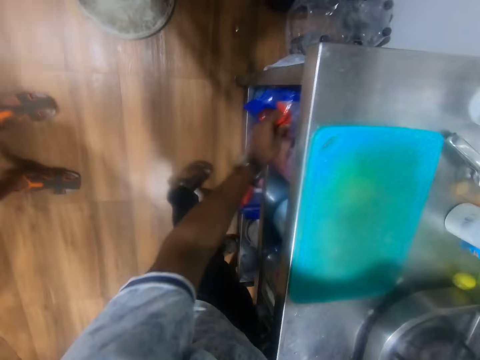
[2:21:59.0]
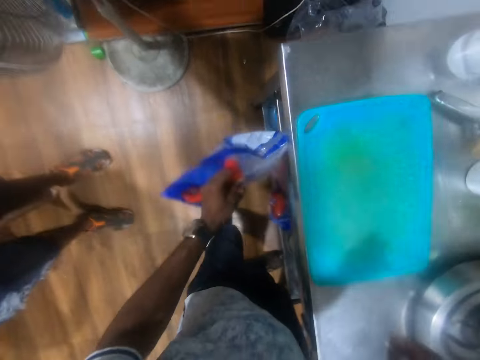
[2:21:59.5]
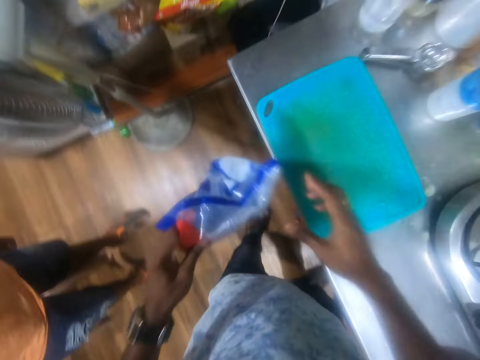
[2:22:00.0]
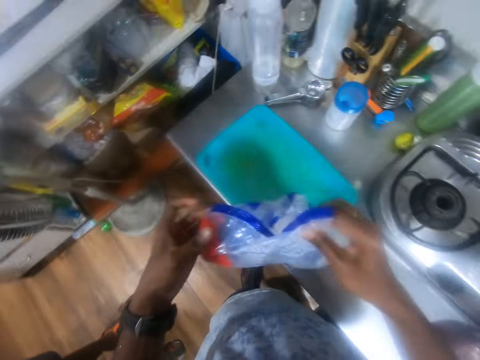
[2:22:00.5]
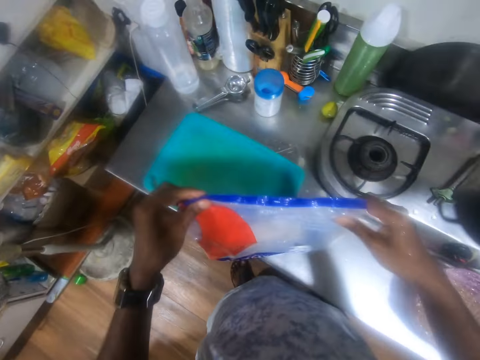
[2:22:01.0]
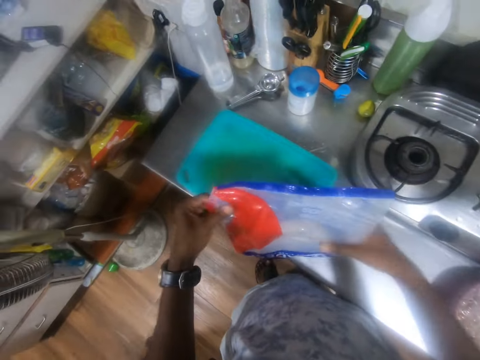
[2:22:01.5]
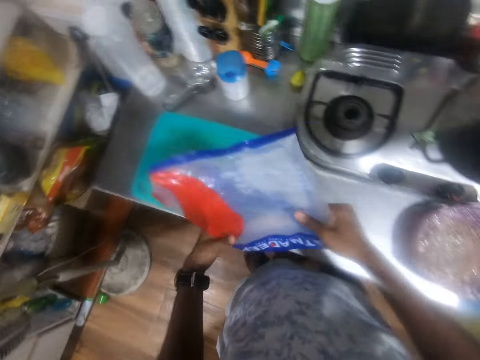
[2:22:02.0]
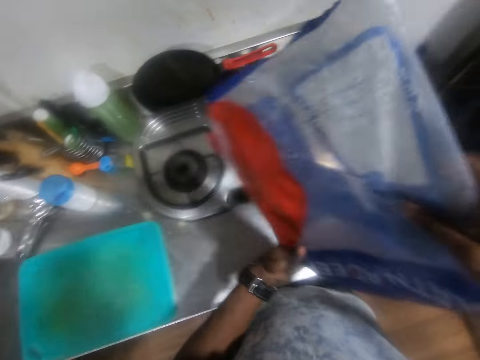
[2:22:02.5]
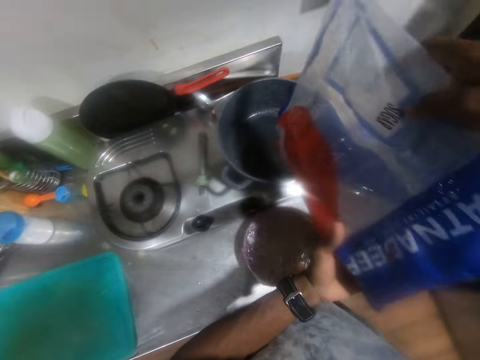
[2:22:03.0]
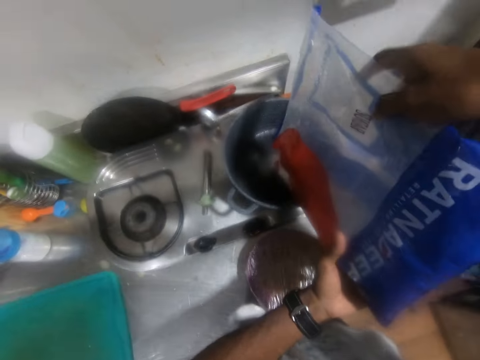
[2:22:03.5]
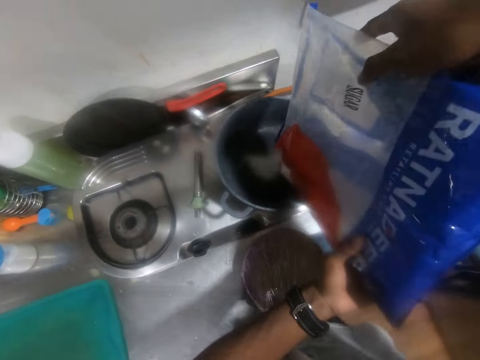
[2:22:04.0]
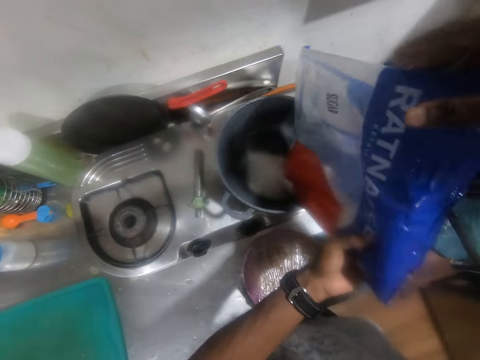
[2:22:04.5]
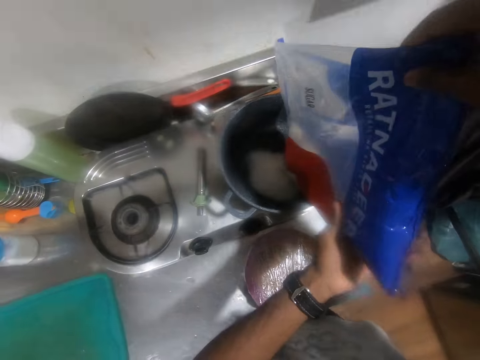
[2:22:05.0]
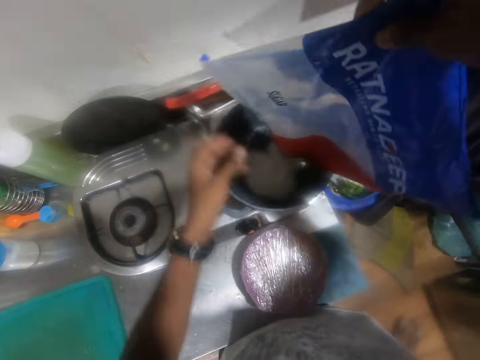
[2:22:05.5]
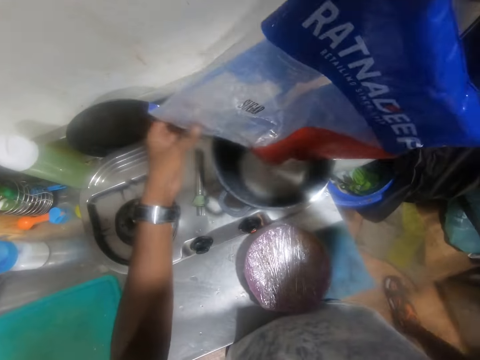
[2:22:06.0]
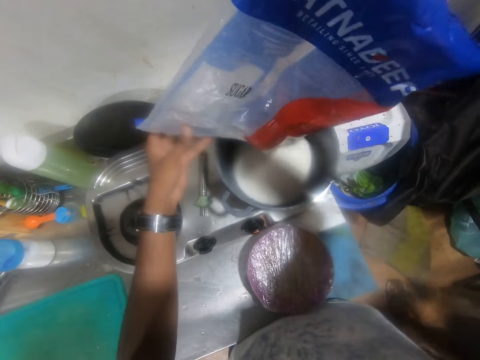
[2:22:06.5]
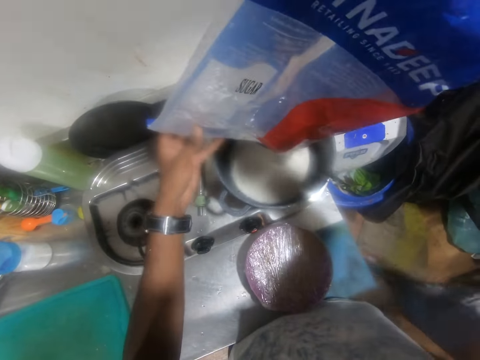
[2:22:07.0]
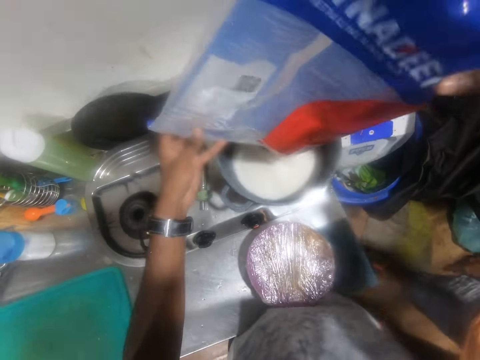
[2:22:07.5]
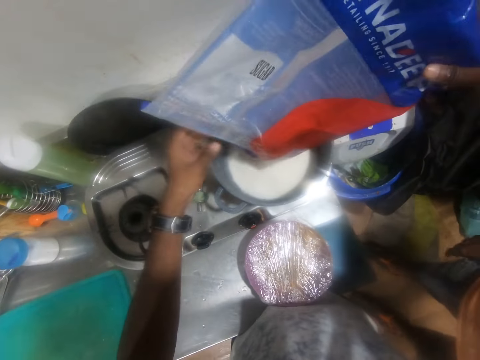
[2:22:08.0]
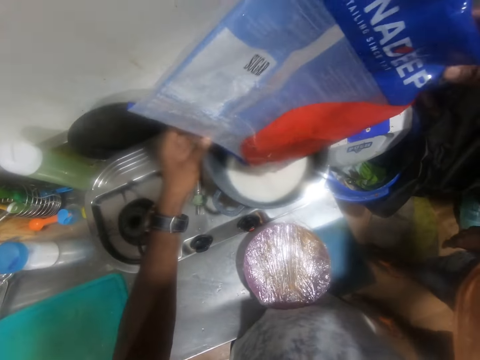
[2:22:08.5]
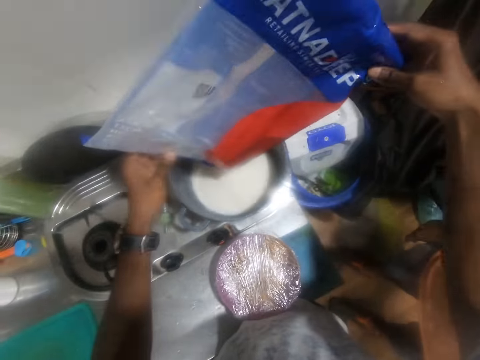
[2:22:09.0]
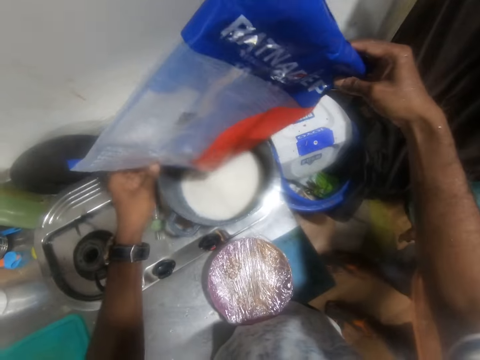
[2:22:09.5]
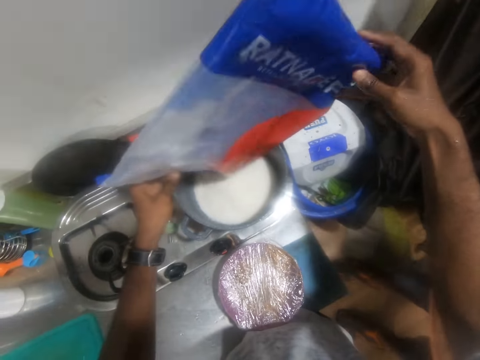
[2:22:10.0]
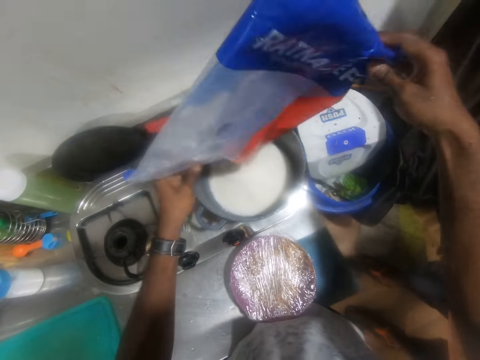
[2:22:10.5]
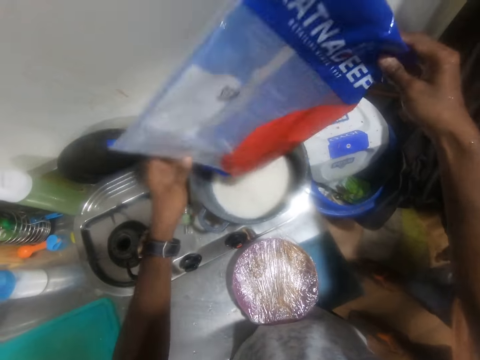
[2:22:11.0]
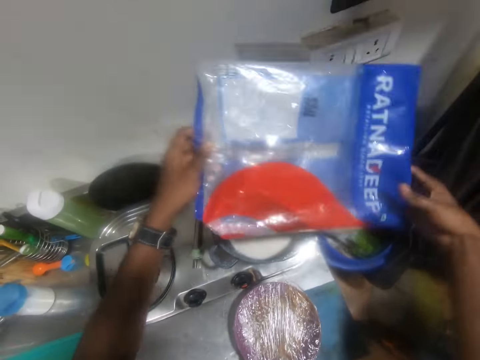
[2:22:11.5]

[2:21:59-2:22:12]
The camera wearer pulls out the pack of sugar from the drawer with his left hand. He holds the pack of sugar with both hands. He adjusts the pack of sugar with both hands. He places the pack of sugar on the kitchen counter with both hands. He lifts the pack of sugar from the kitchen counter with both hands. He pours sugar from the pack of sugar into the pot on the burner of the gas cooker with both hands. He adjusts his left hand on the pack of sugar. He adjusts his right hand on the pack of sugar. He shakes sugar from the pack of sugar into the pot on the gas cooker with both hands.

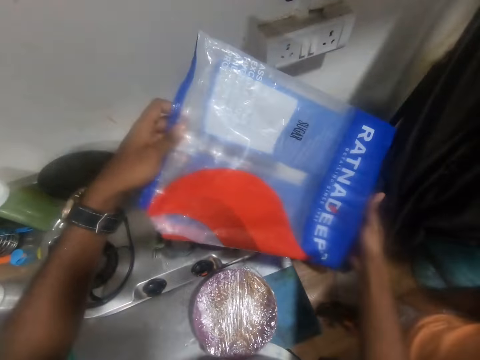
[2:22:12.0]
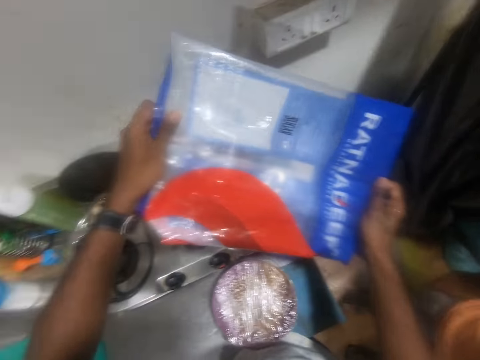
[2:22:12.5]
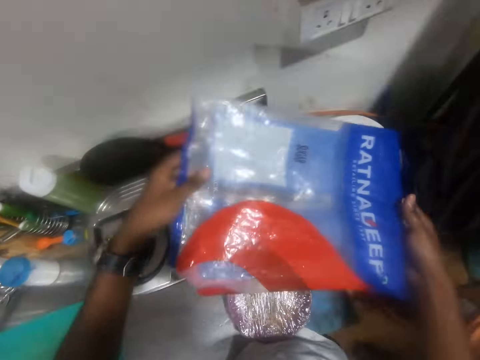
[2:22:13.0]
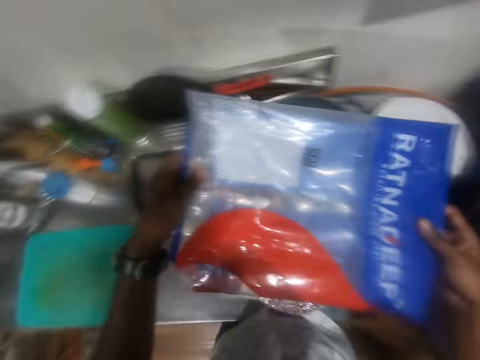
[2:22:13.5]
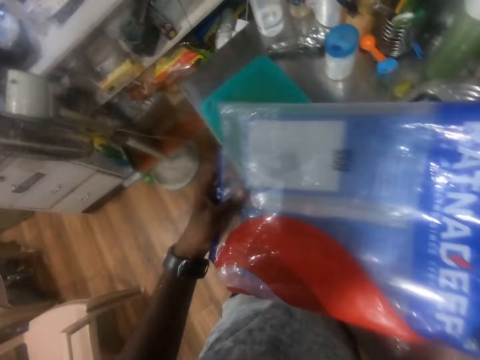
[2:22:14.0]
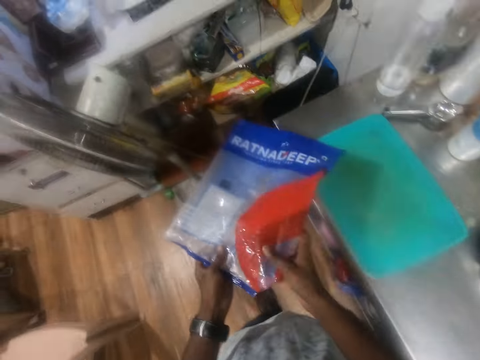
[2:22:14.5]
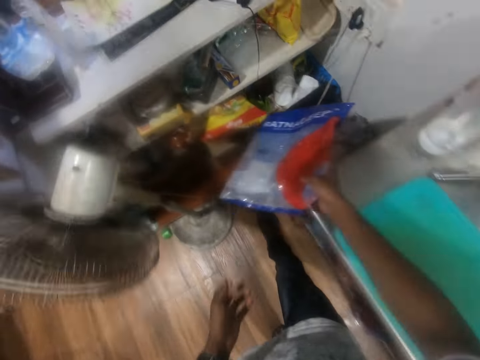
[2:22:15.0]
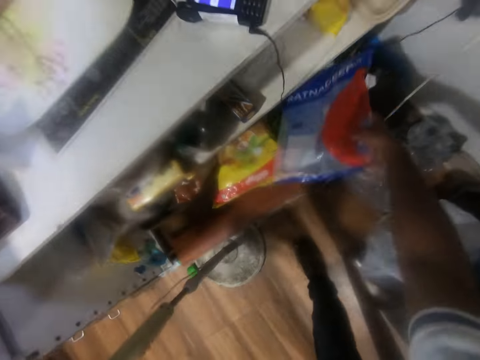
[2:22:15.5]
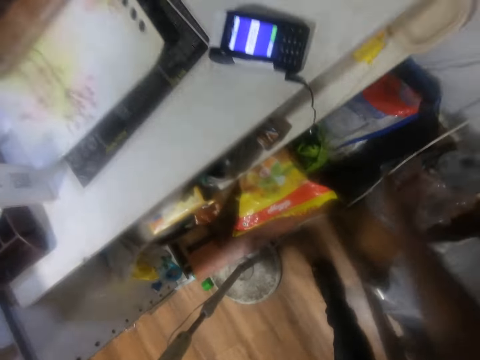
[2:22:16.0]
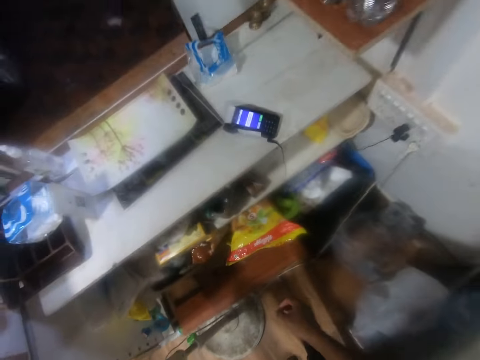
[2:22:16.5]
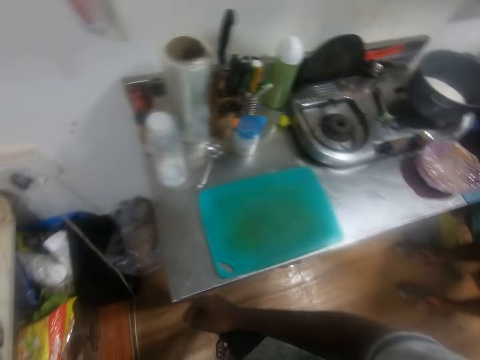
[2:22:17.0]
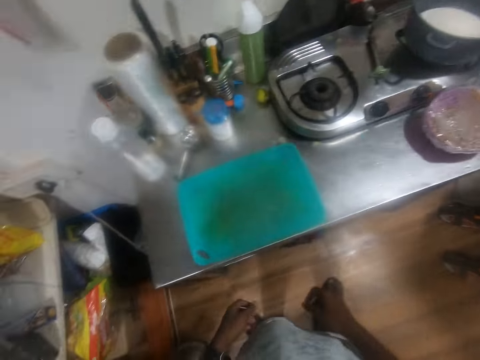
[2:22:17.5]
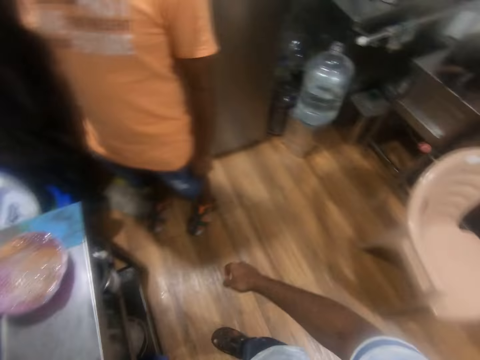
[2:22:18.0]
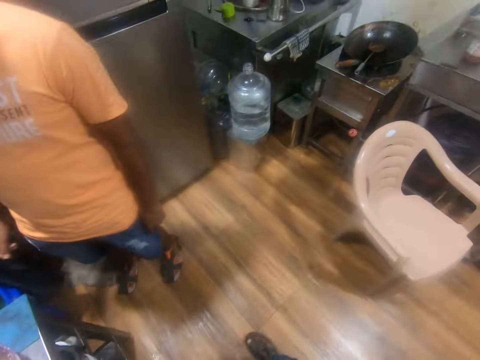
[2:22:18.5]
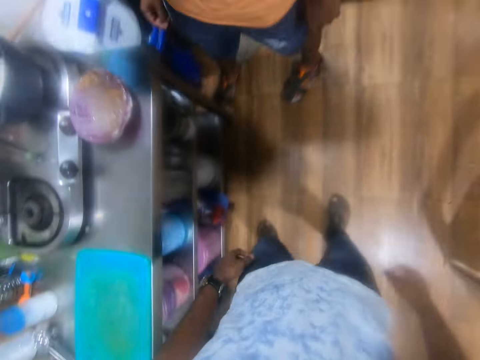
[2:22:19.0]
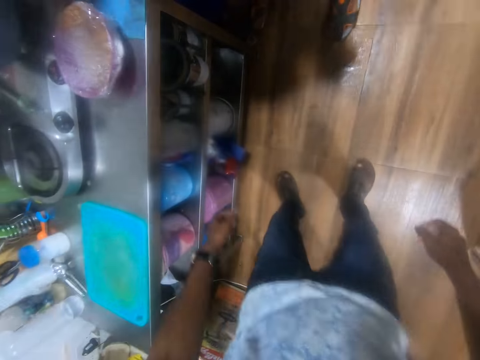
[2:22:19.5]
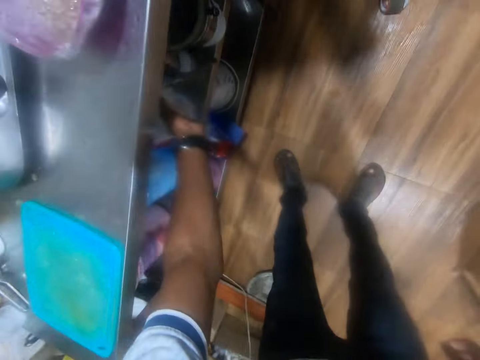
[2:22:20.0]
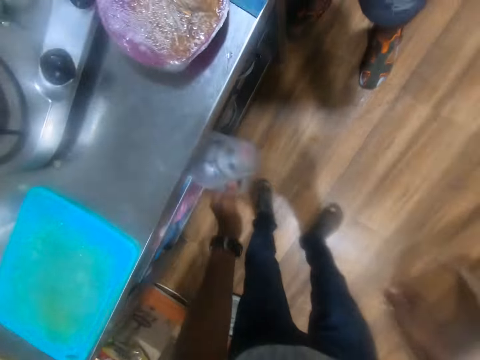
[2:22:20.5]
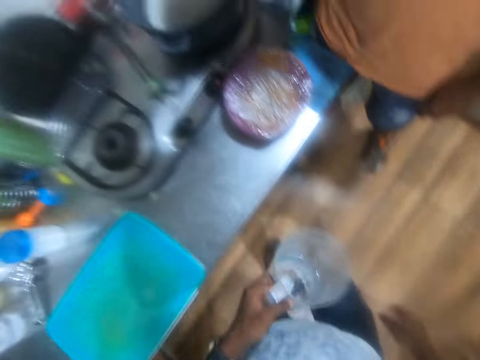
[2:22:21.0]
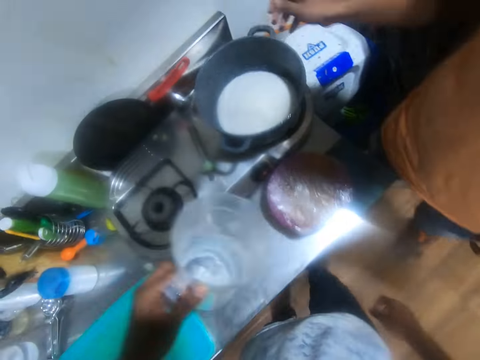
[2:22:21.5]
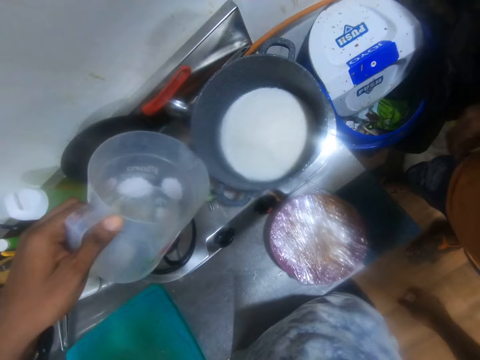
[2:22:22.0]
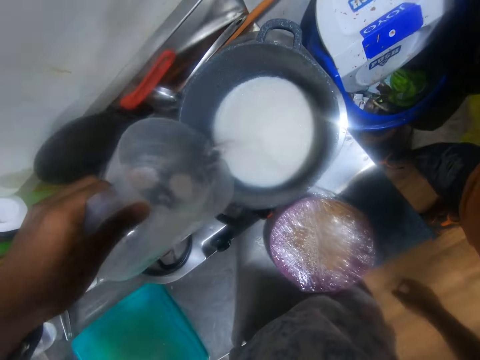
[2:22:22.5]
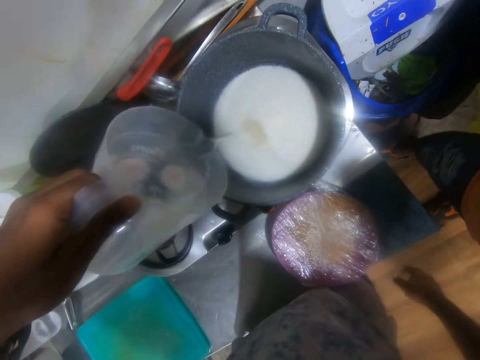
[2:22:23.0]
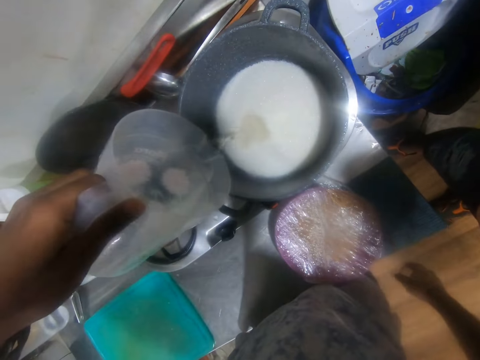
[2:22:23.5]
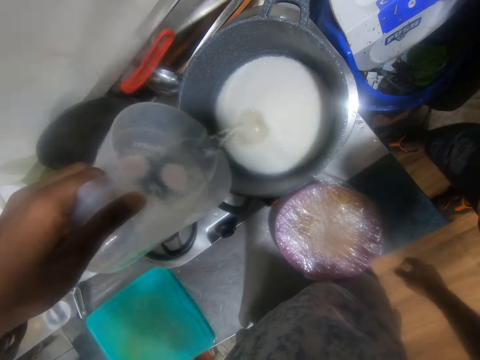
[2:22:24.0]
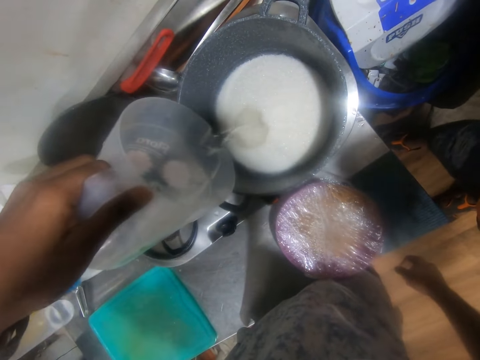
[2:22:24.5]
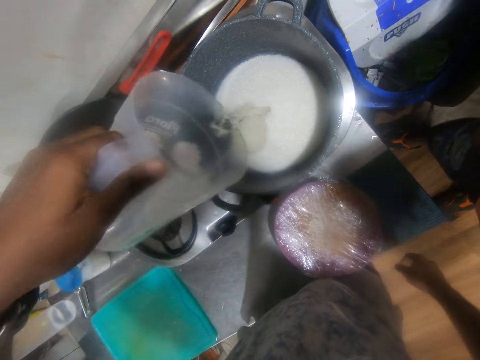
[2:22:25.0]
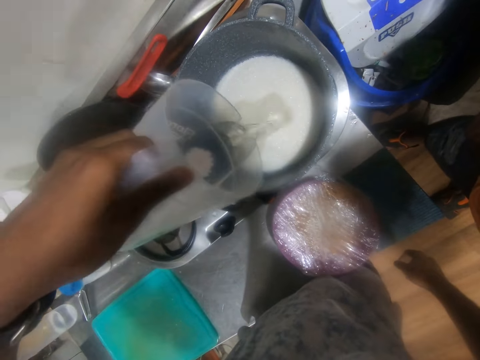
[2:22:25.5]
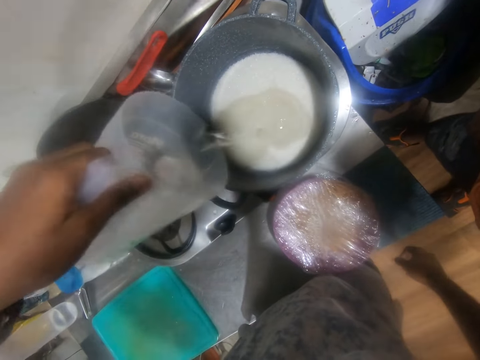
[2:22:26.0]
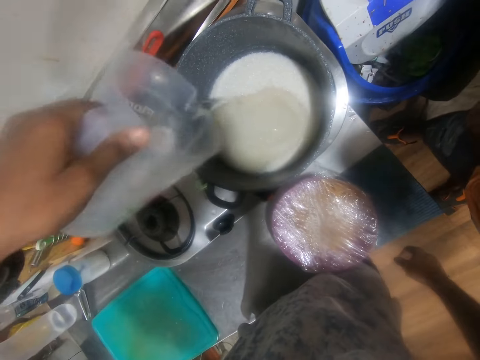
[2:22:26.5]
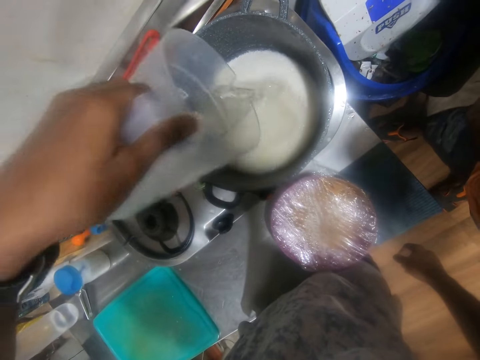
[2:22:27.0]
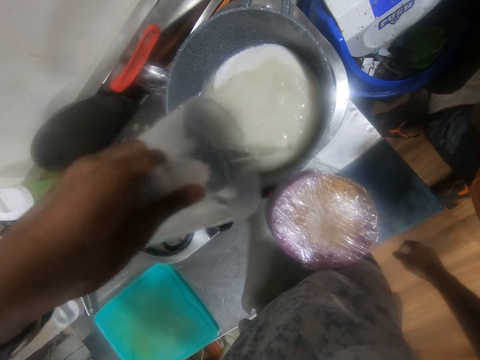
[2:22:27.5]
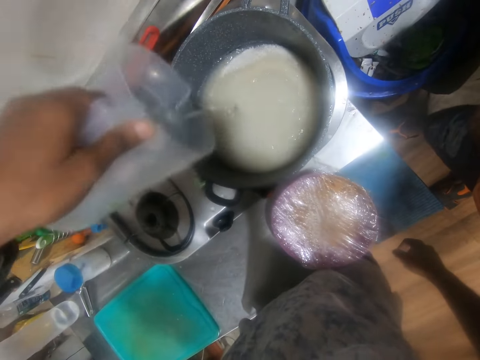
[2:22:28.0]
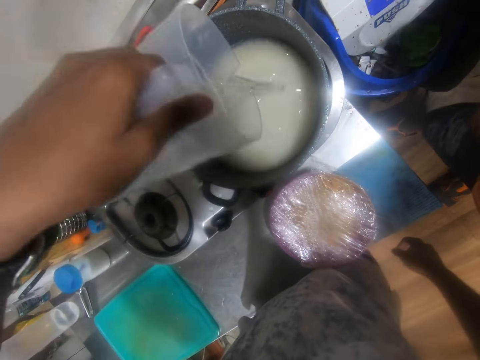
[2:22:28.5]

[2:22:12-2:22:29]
The camera wearer holds the pack of sugar with his left hand. He passes the pack of sugar from his left hand to his right hand. He throws the polythene bag in the trash. He places the pack of sugar on a shelf with his right hand. He pulls a jug of water from the drawer with his left hand. He pours water from the jug into the pot of sugar on the gas cooker with his left hand.
